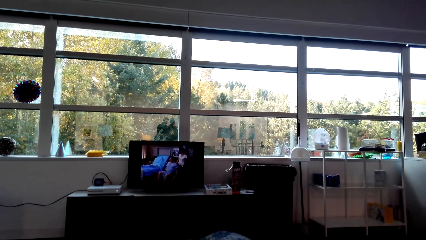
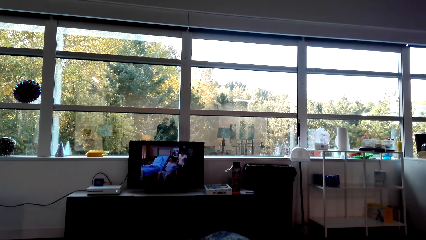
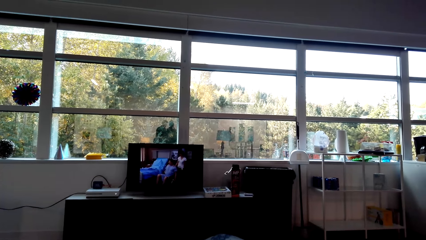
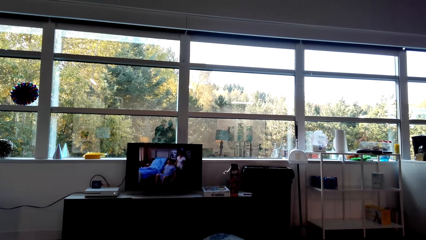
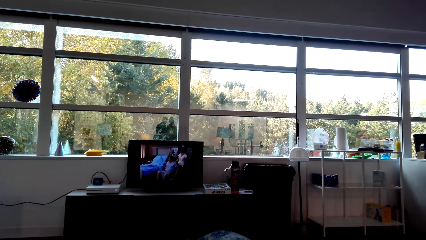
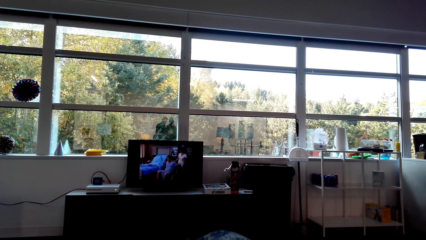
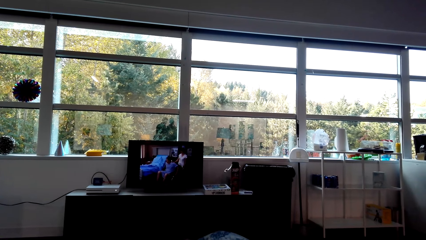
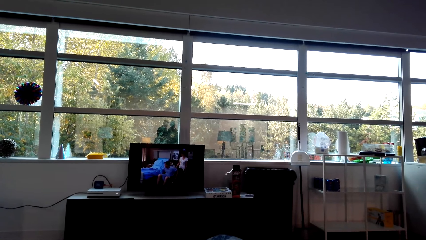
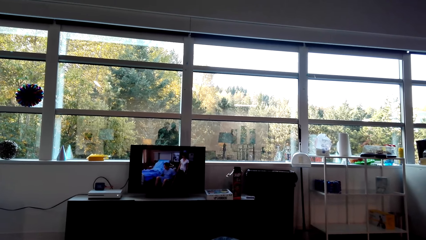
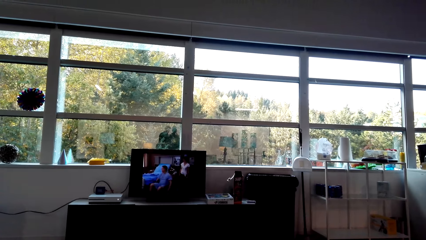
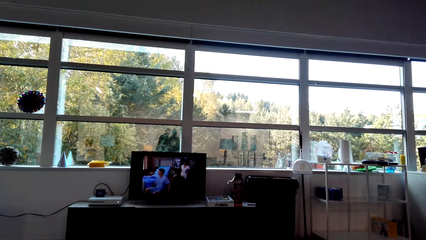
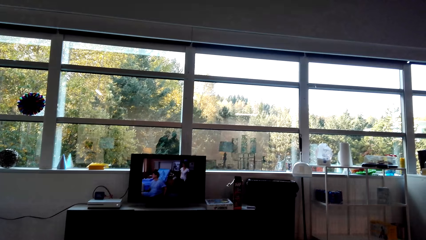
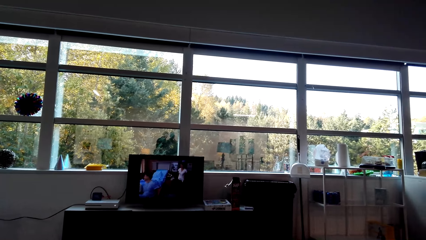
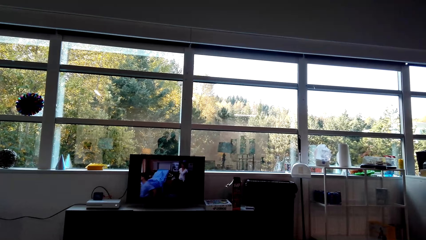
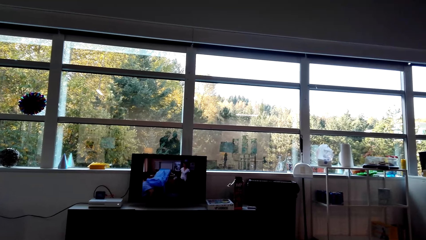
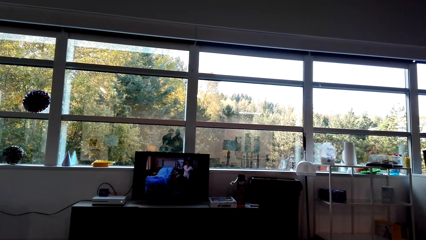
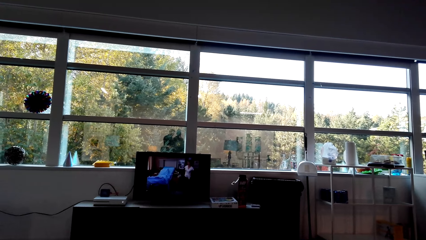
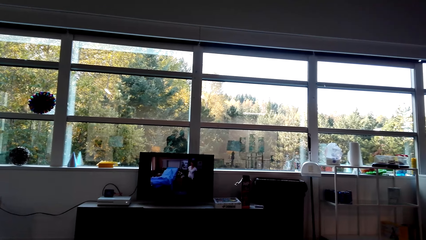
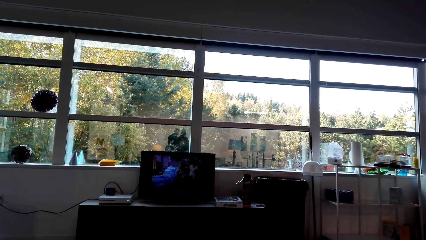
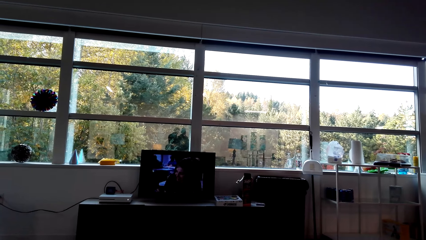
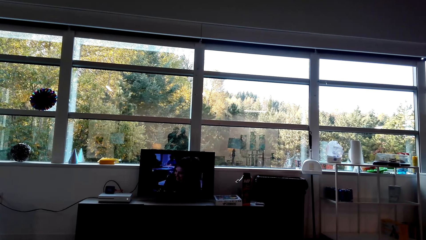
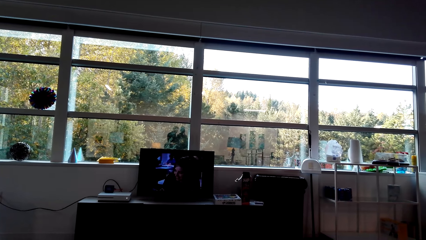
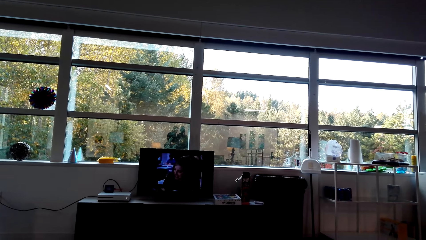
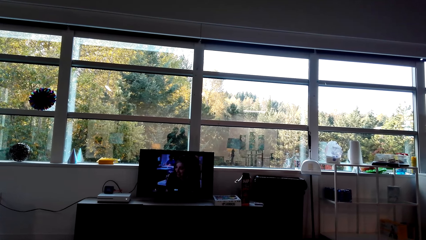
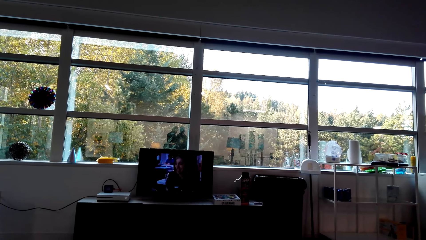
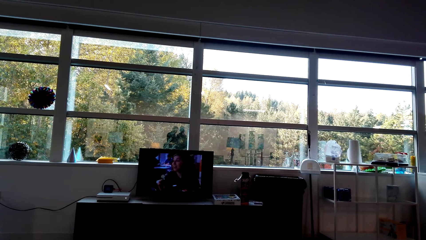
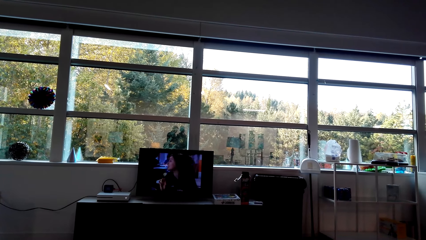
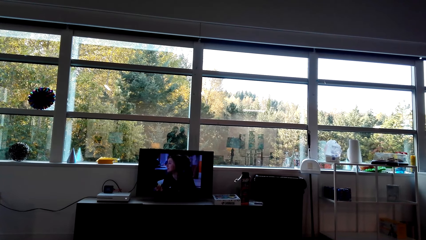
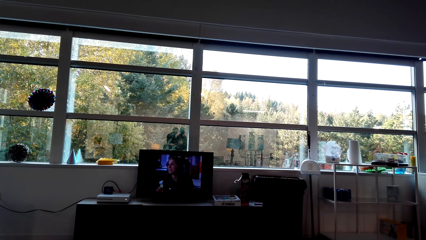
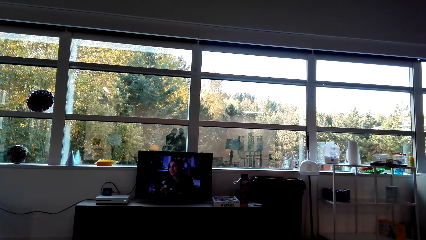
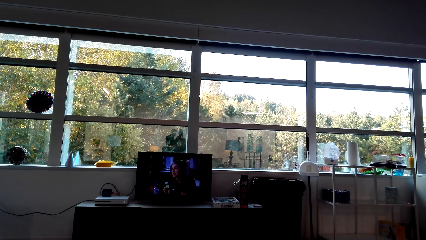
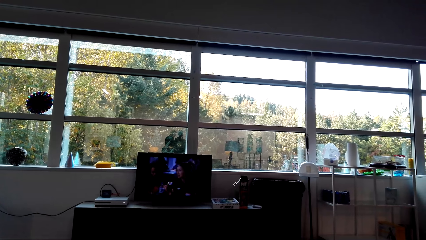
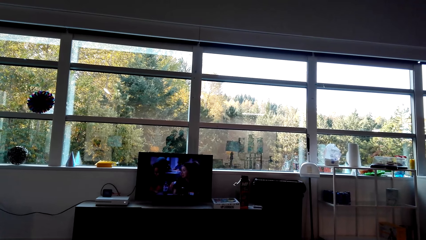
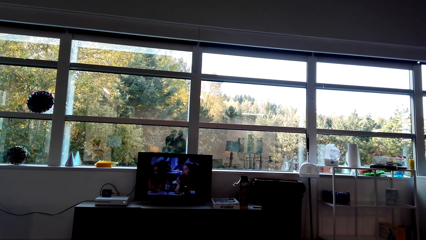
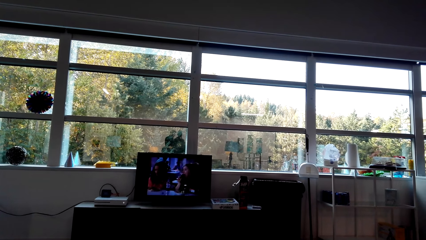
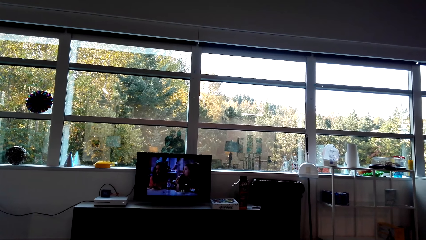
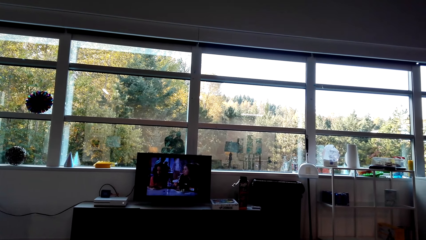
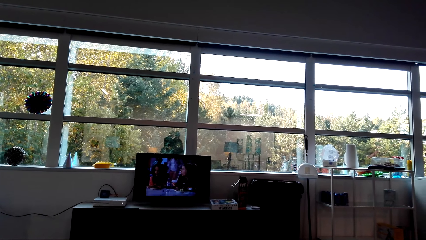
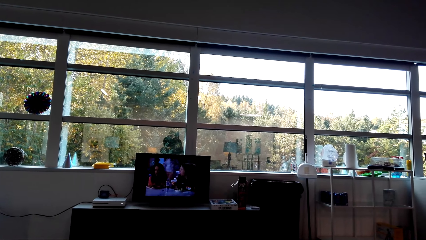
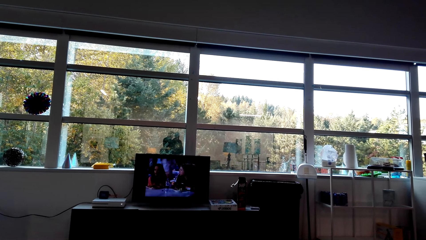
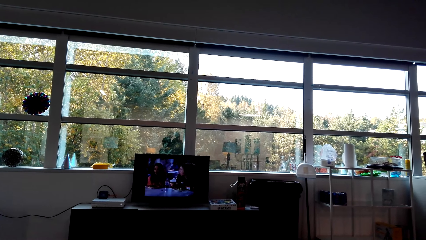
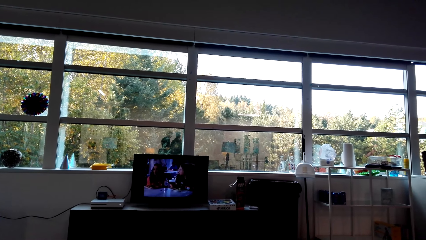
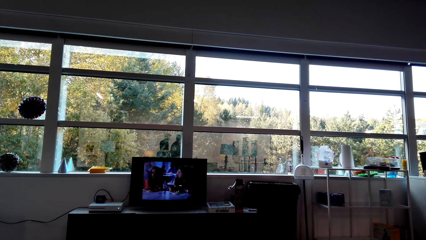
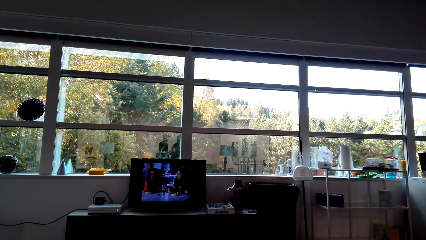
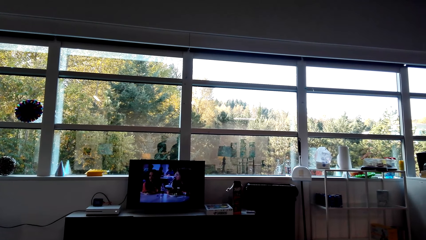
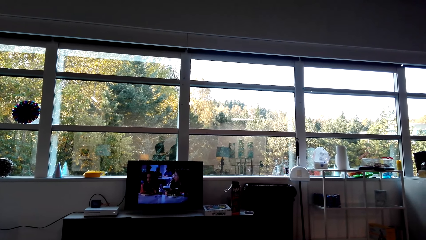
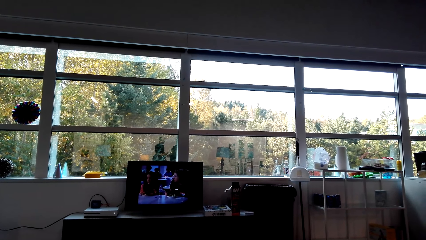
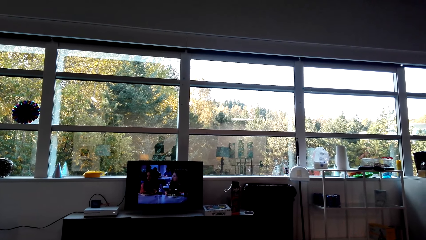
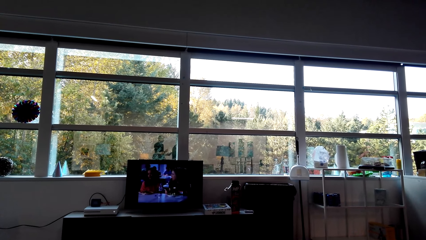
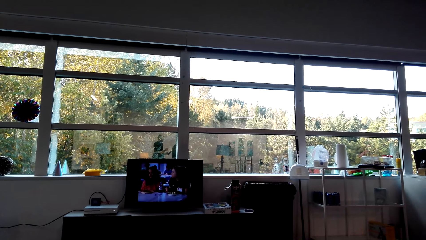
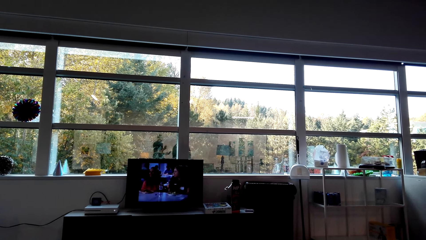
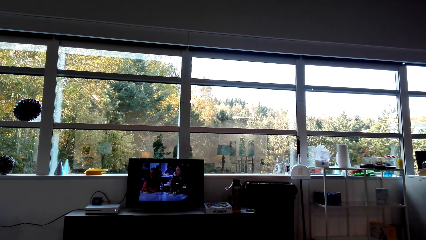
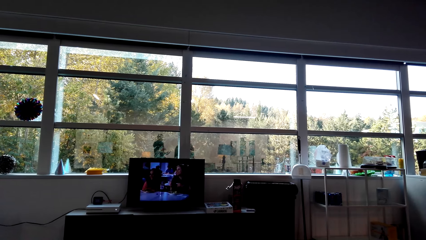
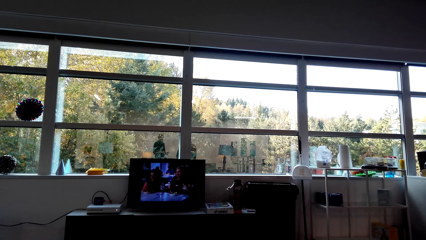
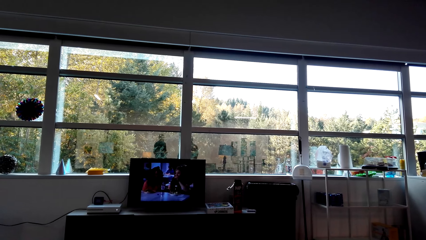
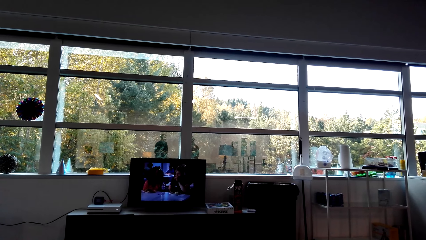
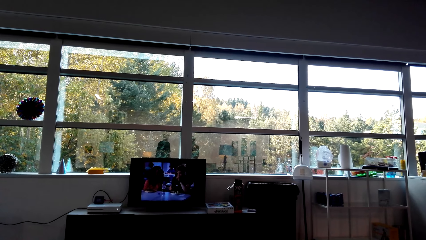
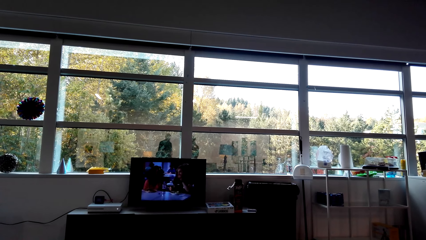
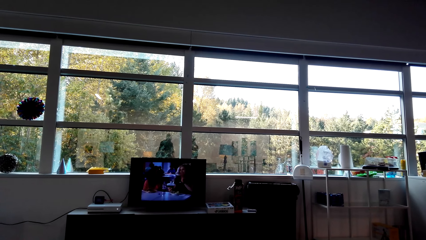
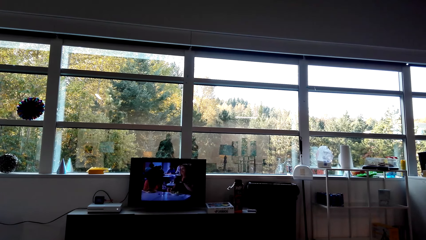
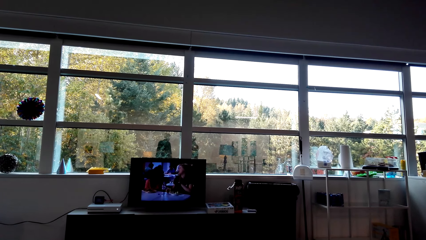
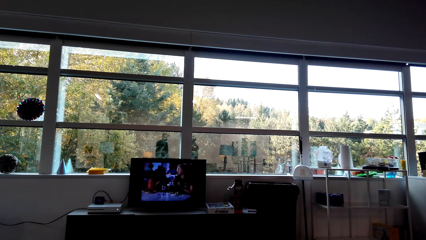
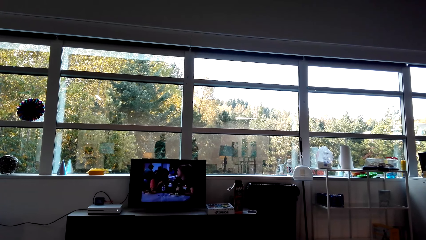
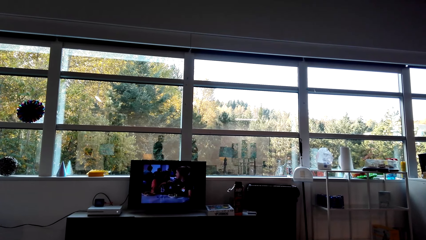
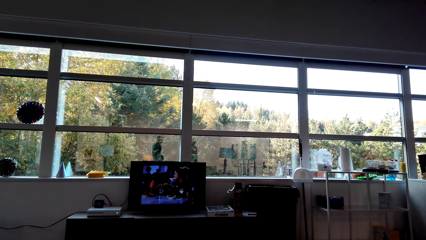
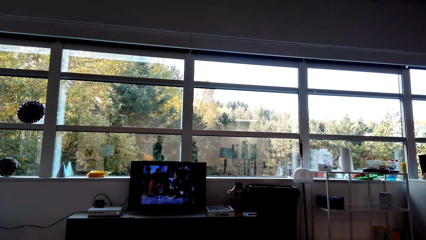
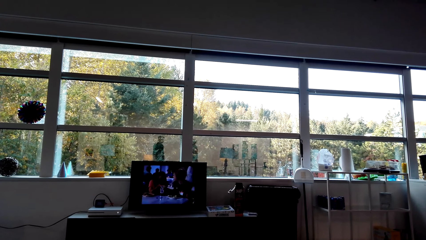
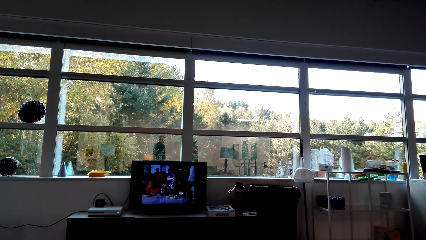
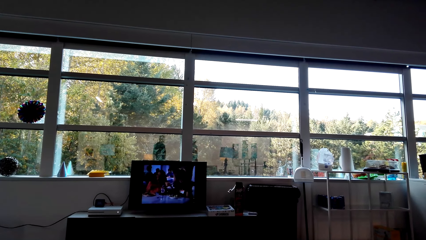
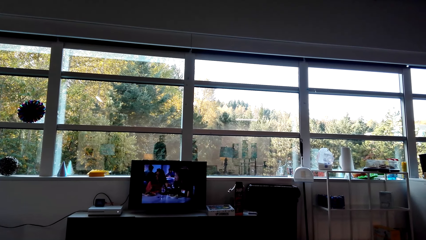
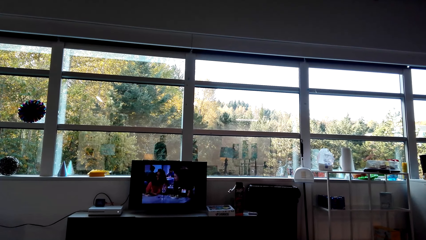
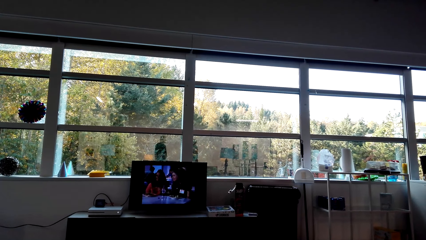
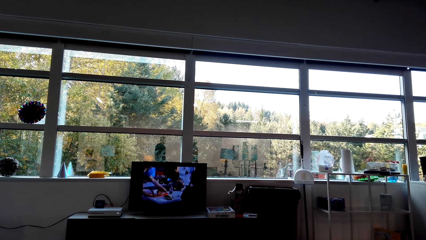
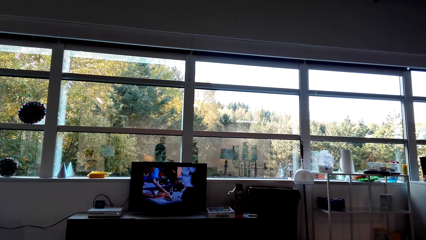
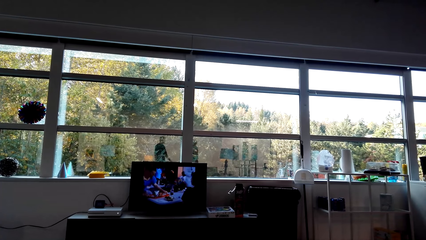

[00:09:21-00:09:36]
The camera wearer looks at the television.
